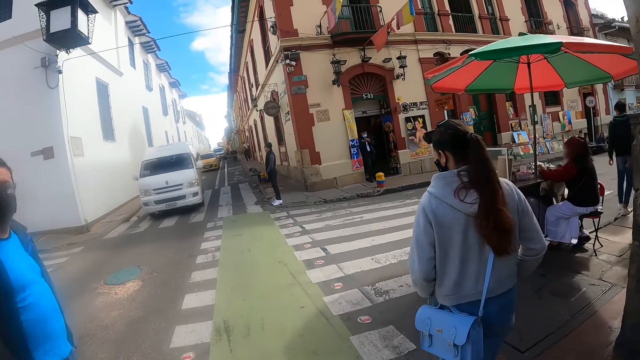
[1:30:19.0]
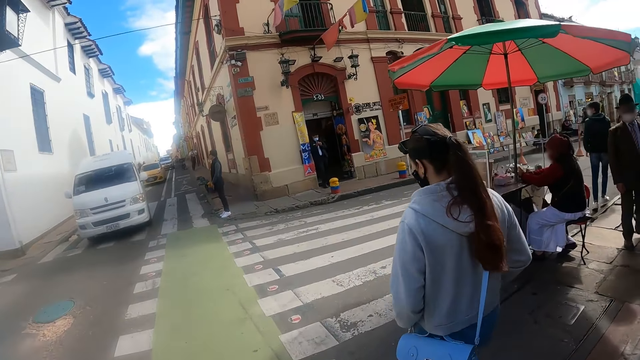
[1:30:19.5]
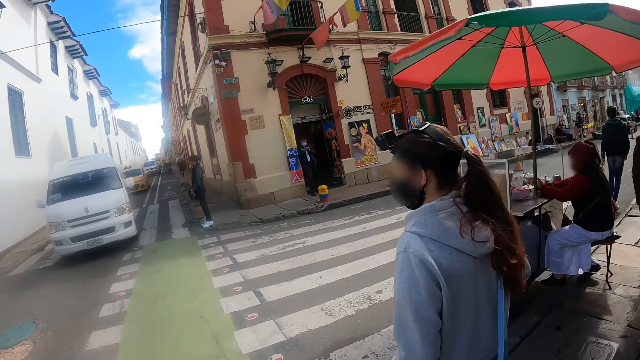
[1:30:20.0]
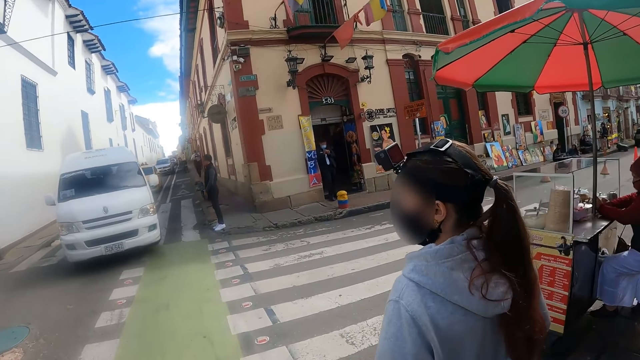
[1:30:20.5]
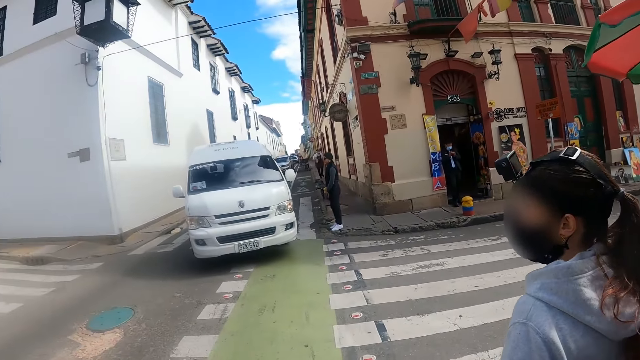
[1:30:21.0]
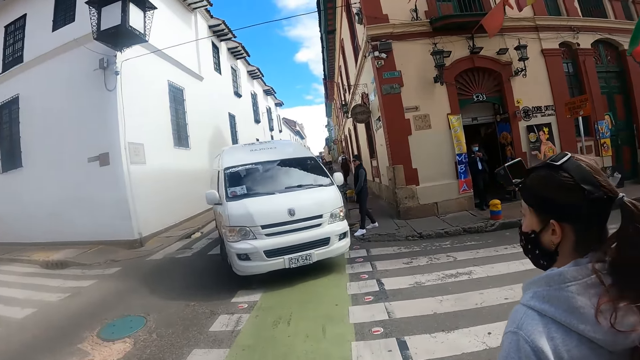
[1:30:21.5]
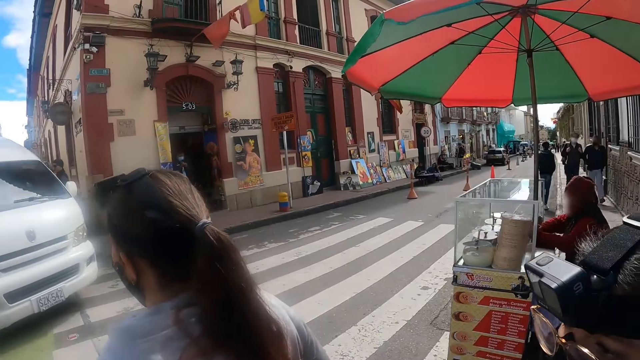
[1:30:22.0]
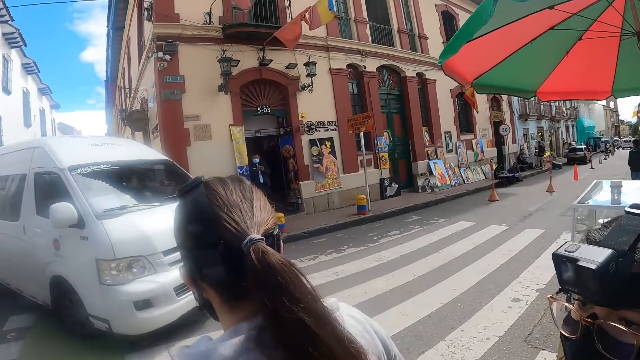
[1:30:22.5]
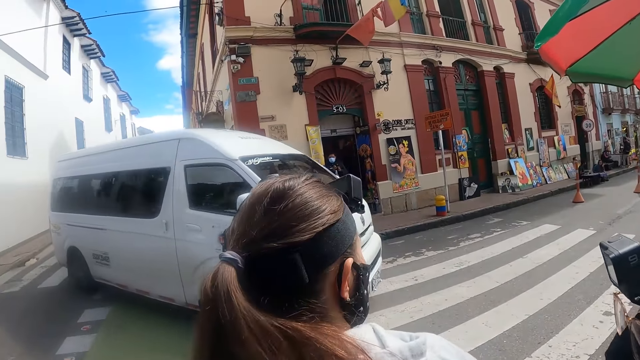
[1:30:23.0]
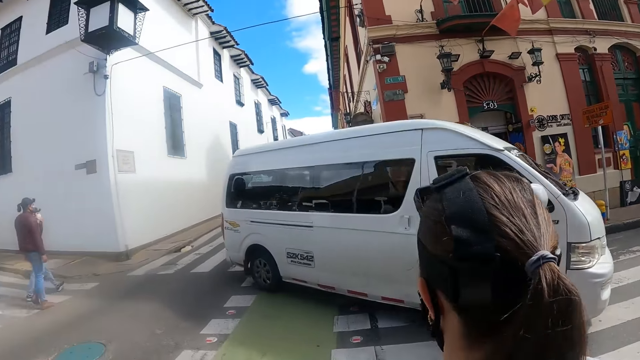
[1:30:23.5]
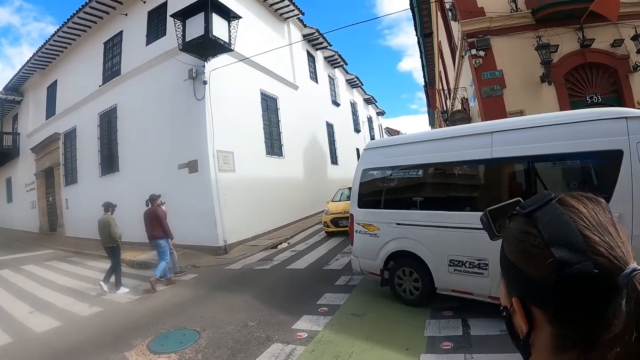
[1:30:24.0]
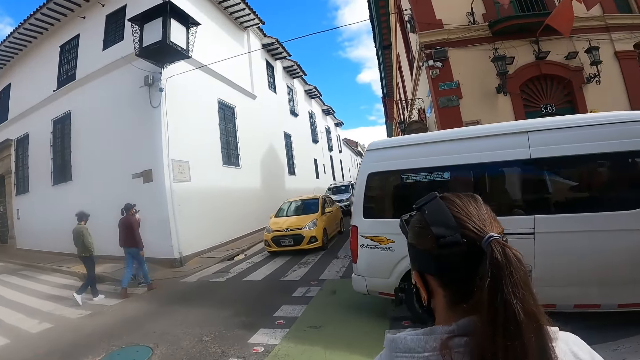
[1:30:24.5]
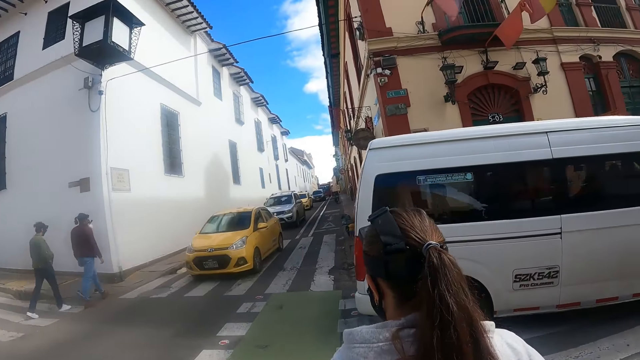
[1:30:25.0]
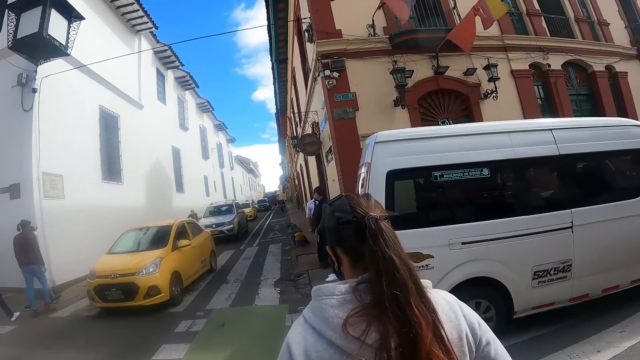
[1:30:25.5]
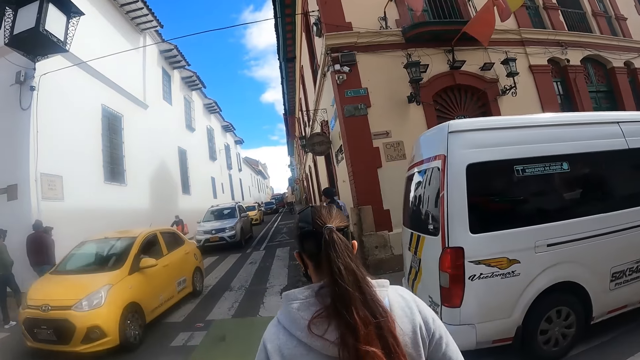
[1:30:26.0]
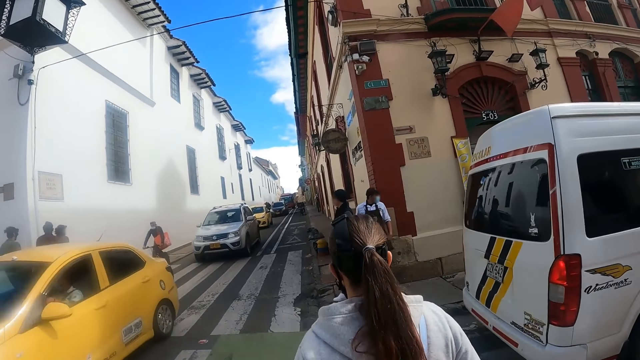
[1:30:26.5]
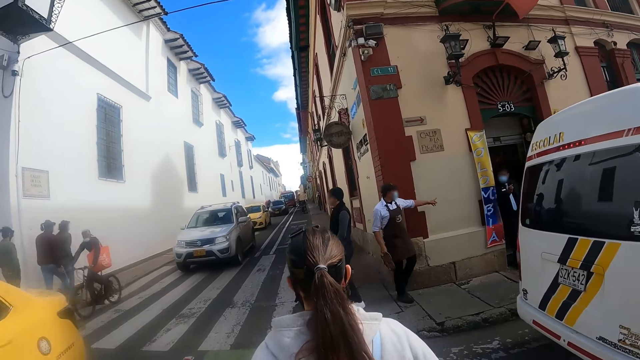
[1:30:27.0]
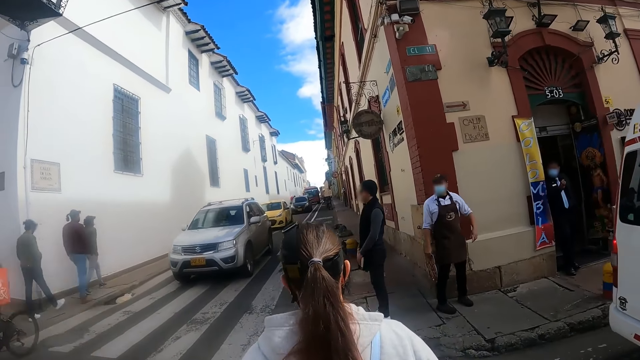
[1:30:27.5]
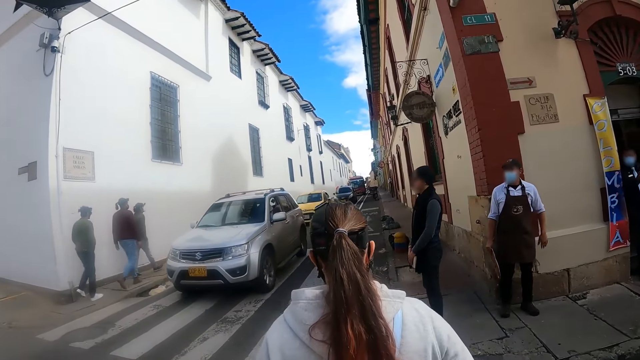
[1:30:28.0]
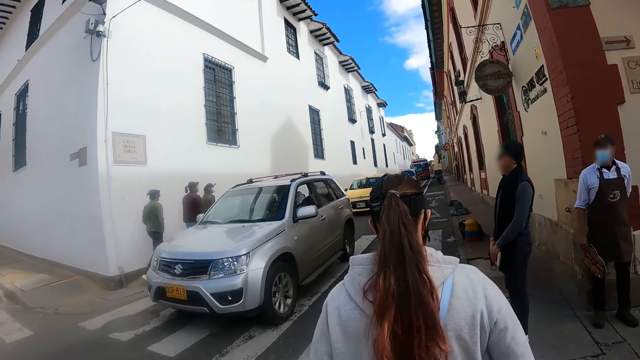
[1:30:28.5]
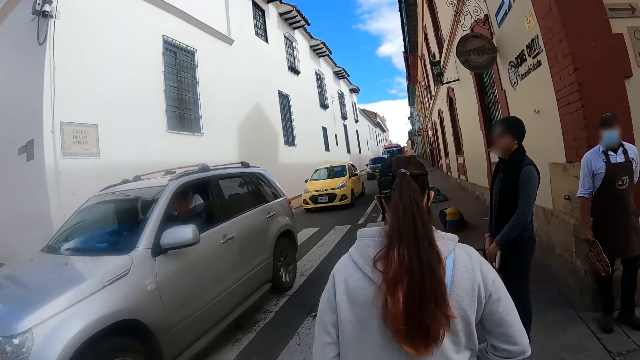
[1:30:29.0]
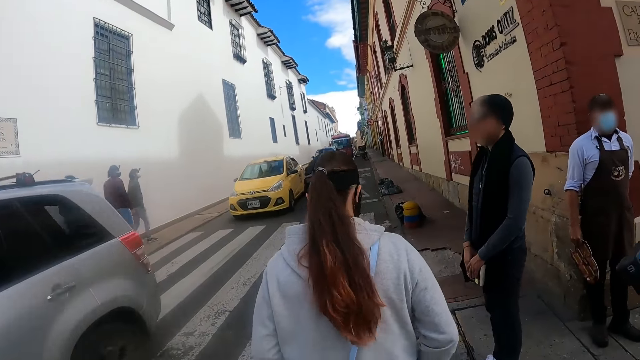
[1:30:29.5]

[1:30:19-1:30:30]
The camera wearer stops. They look around. They walk on the road.

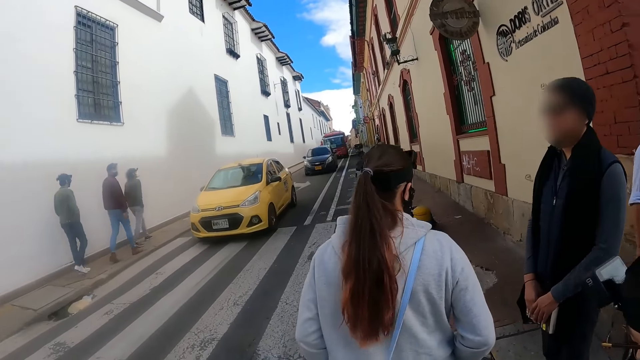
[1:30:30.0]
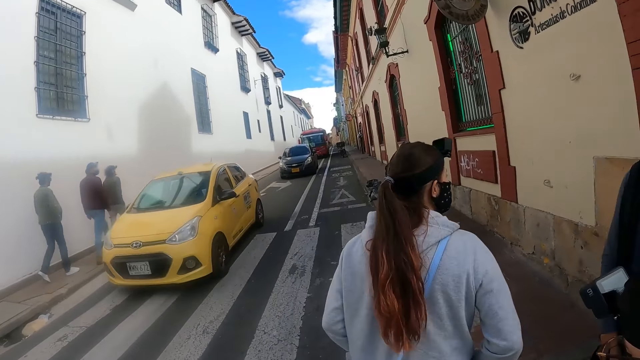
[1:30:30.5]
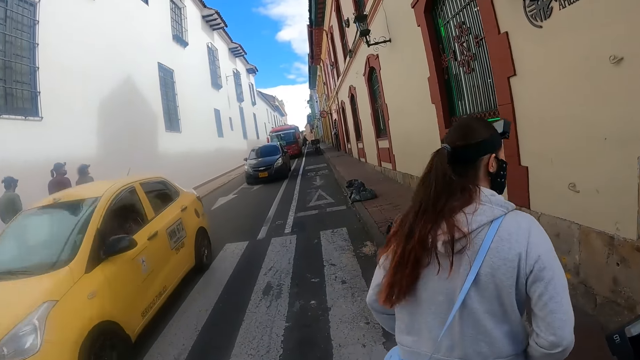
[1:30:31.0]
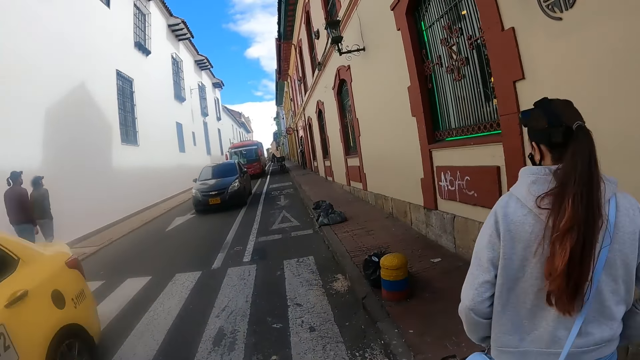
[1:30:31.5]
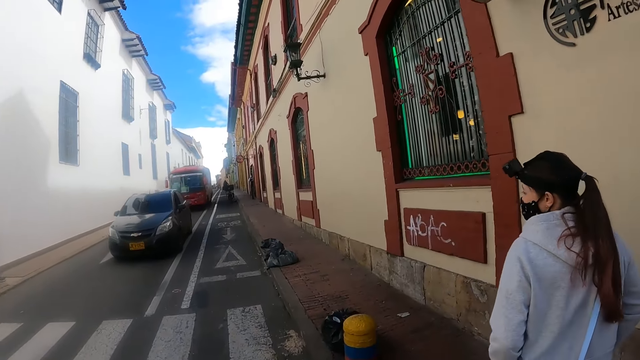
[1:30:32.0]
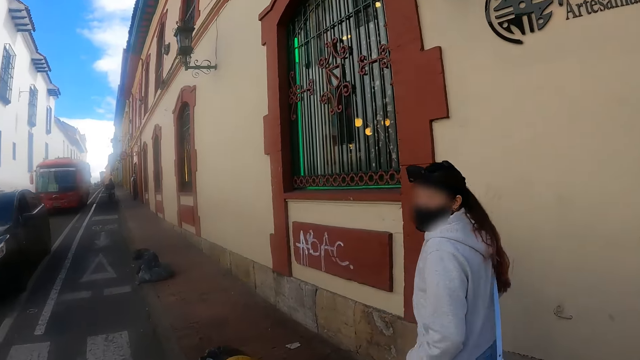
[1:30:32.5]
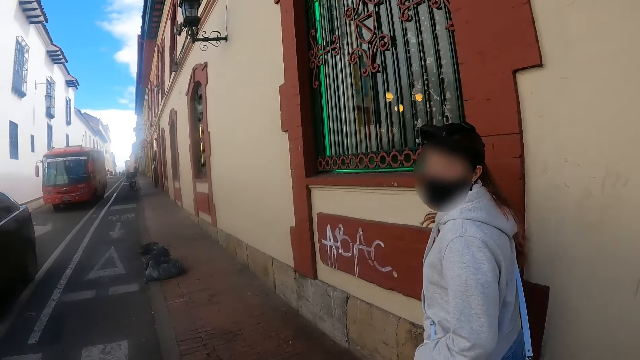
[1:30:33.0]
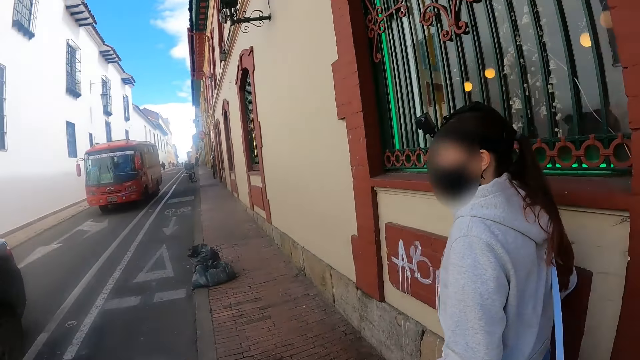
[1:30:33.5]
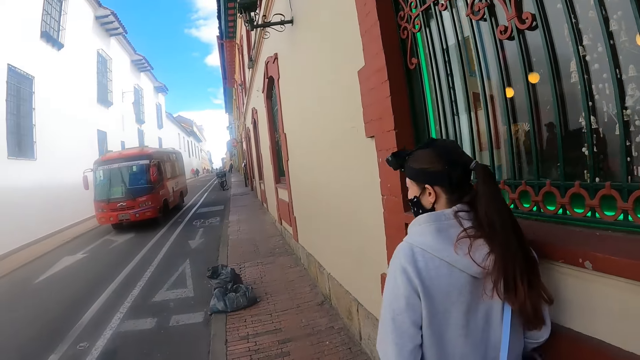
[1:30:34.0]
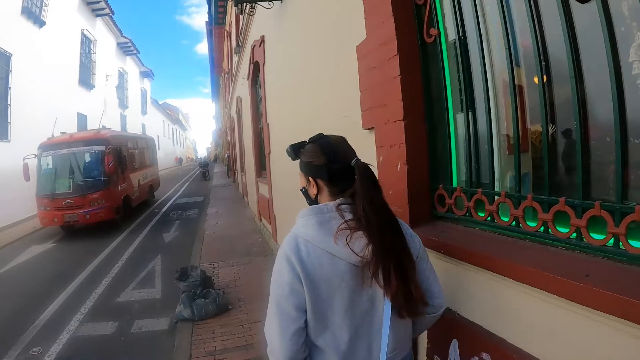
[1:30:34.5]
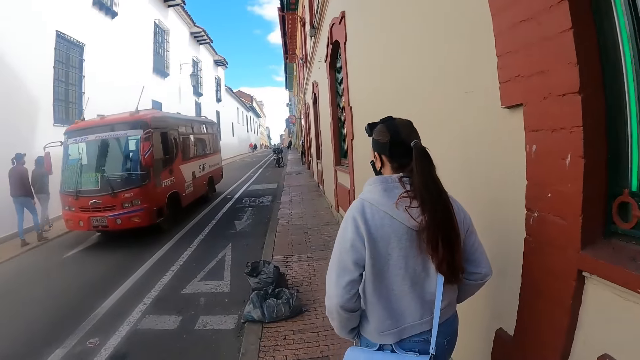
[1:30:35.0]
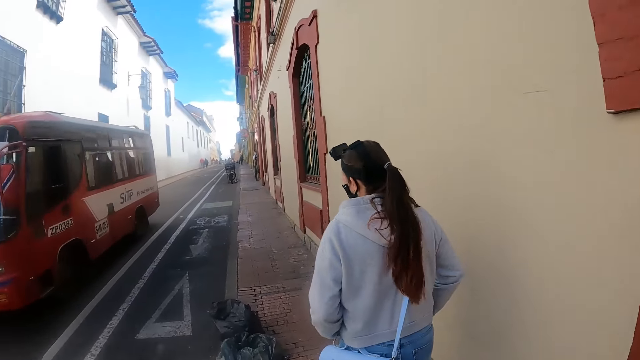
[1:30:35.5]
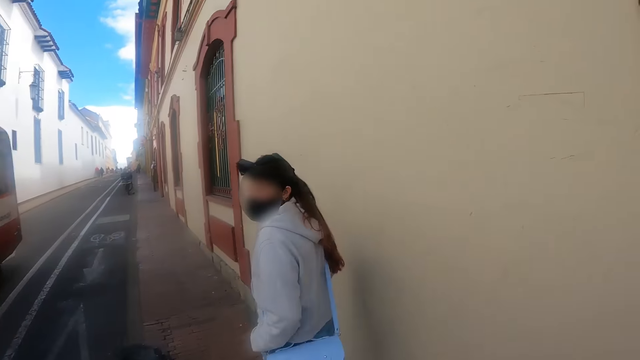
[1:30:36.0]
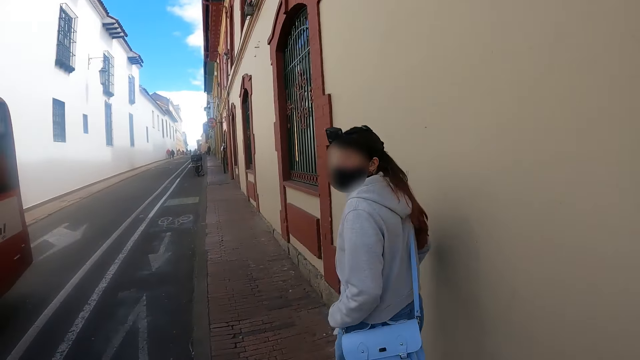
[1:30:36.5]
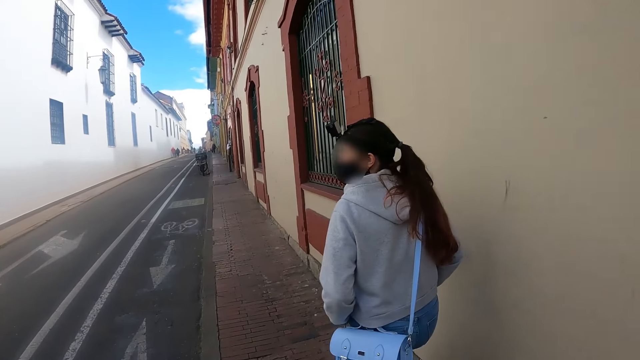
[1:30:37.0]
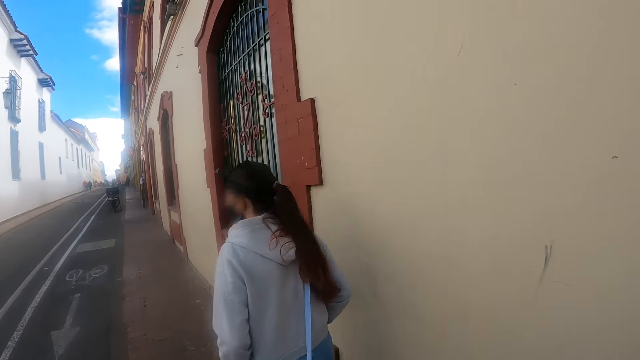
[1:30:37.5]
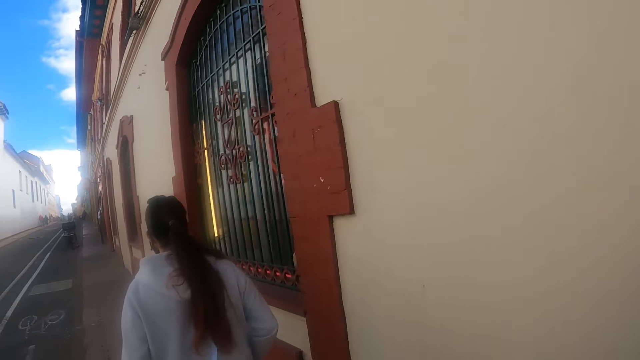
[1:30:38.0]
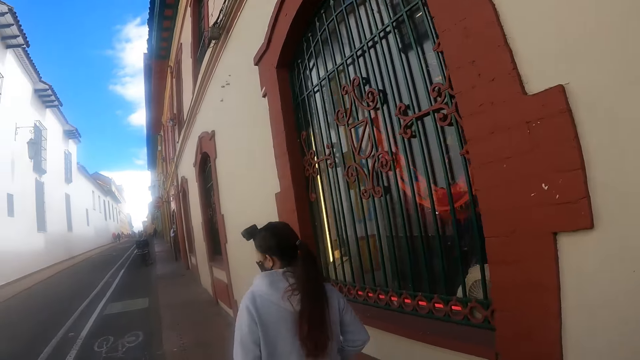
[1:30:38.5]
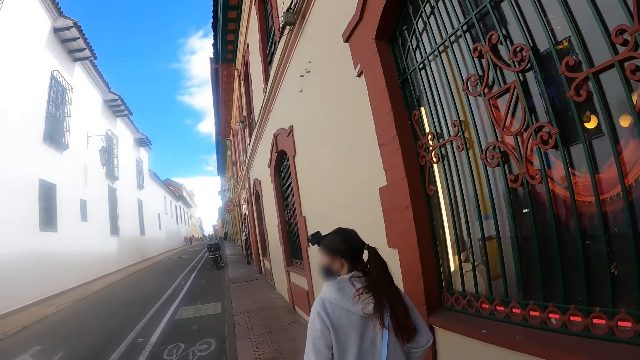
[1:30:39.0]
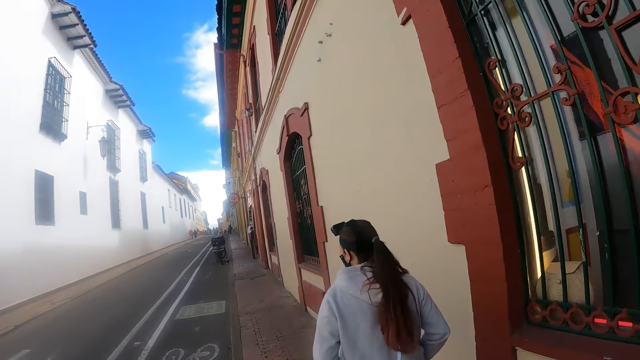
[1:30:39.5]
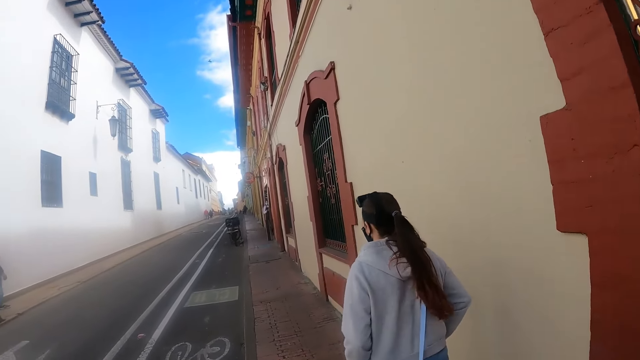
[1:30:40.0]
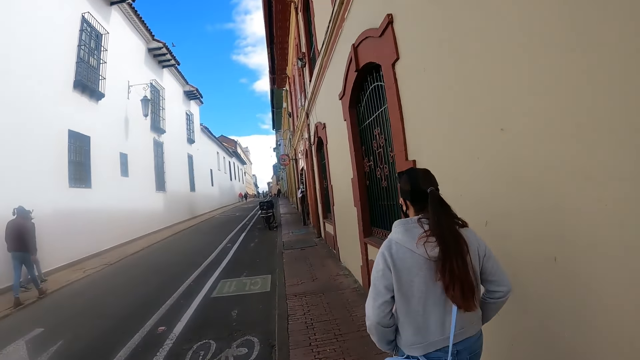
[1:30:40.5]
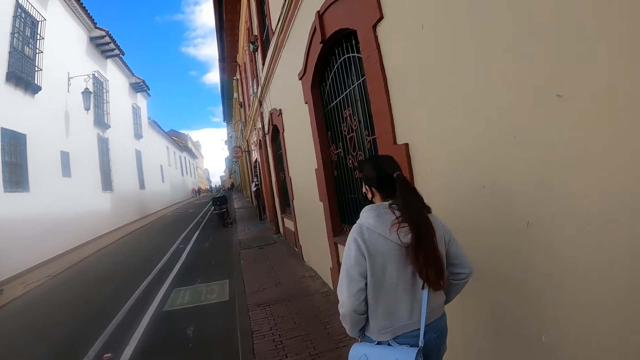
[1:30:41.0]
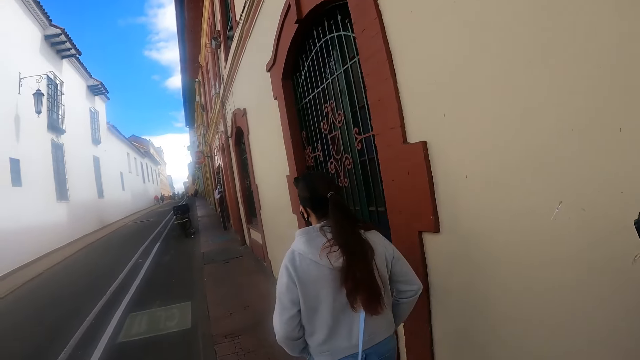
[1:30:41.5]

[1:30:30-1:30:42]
A lady looks behind. She walks. She looks behind. She walks.
